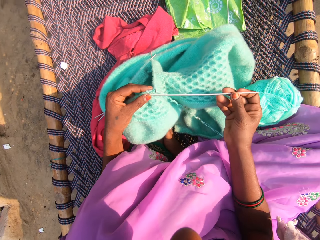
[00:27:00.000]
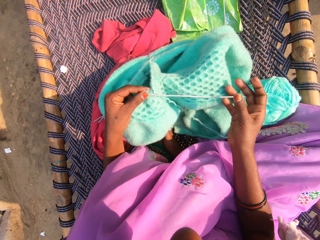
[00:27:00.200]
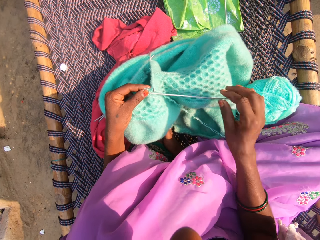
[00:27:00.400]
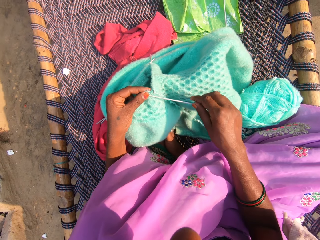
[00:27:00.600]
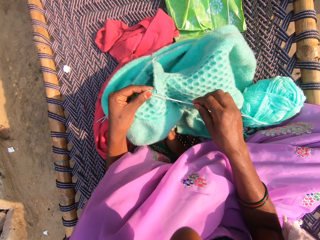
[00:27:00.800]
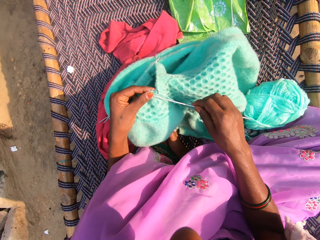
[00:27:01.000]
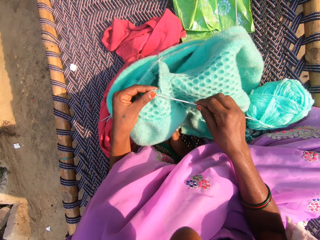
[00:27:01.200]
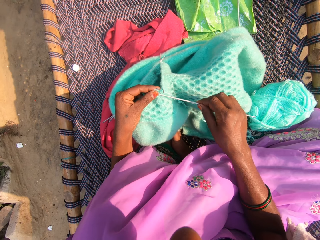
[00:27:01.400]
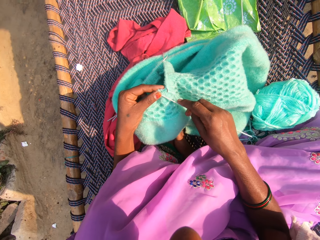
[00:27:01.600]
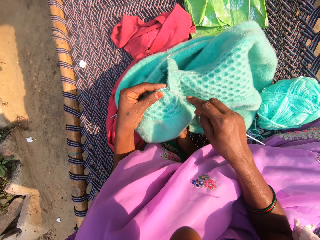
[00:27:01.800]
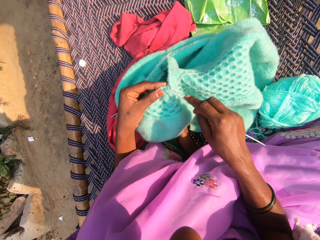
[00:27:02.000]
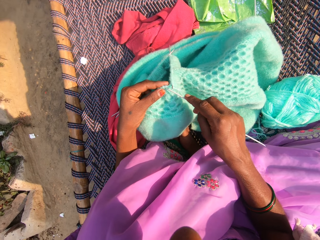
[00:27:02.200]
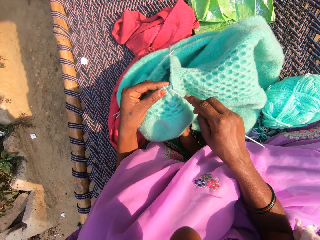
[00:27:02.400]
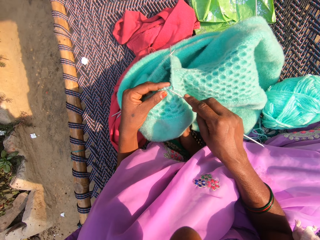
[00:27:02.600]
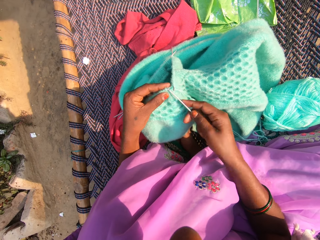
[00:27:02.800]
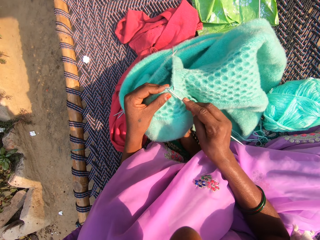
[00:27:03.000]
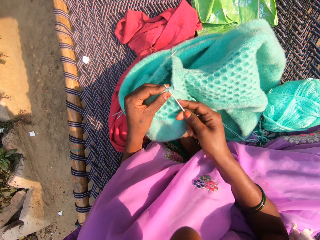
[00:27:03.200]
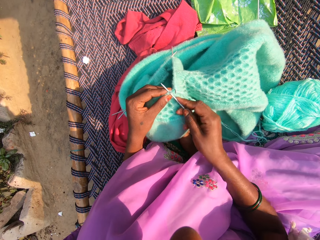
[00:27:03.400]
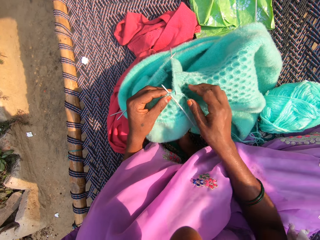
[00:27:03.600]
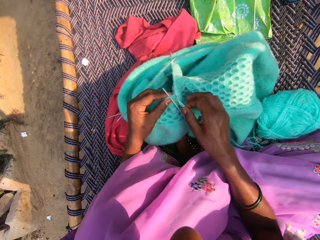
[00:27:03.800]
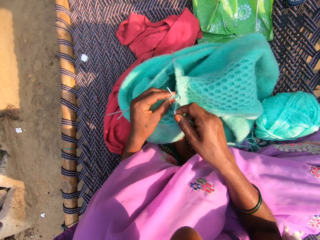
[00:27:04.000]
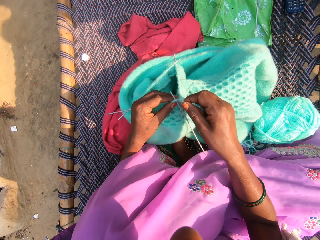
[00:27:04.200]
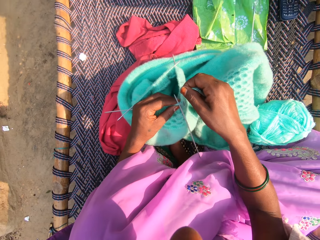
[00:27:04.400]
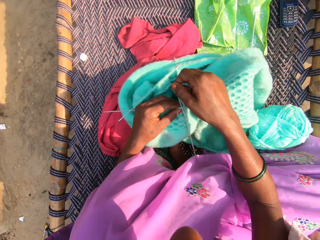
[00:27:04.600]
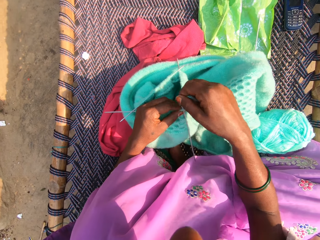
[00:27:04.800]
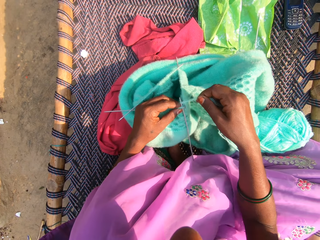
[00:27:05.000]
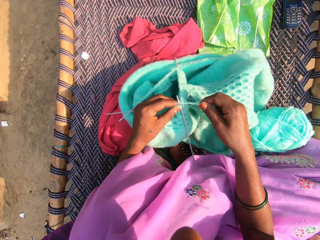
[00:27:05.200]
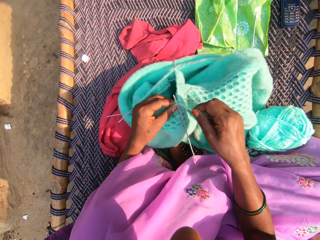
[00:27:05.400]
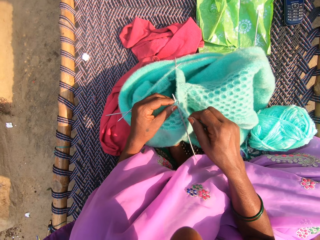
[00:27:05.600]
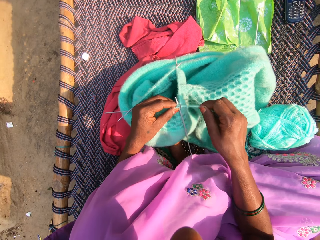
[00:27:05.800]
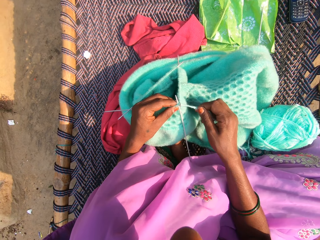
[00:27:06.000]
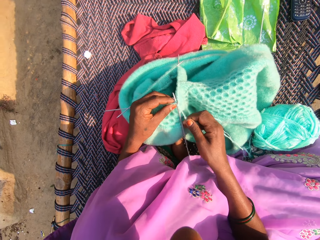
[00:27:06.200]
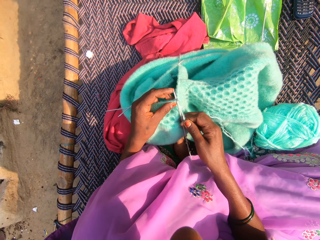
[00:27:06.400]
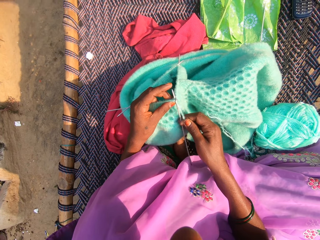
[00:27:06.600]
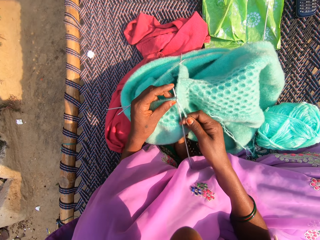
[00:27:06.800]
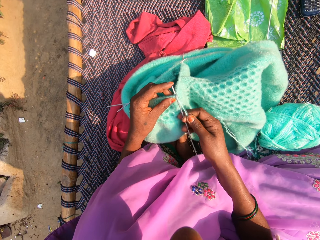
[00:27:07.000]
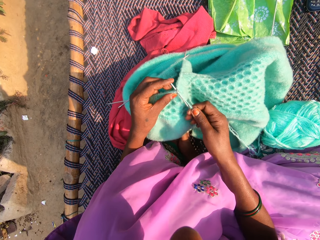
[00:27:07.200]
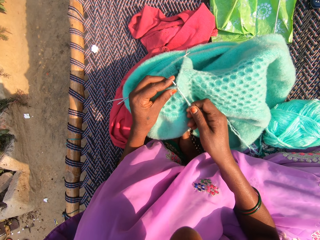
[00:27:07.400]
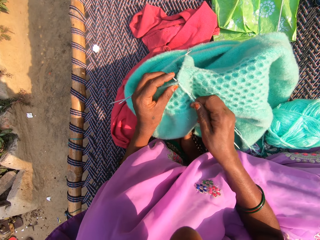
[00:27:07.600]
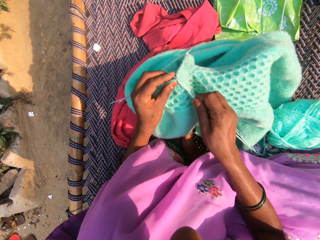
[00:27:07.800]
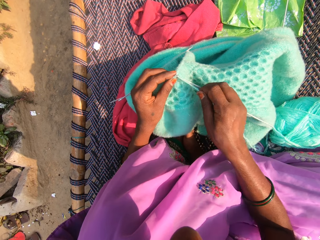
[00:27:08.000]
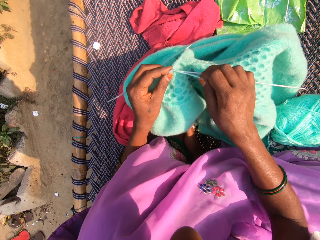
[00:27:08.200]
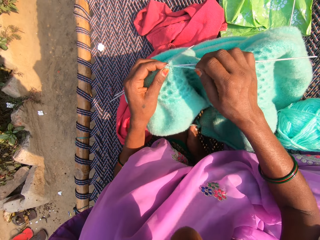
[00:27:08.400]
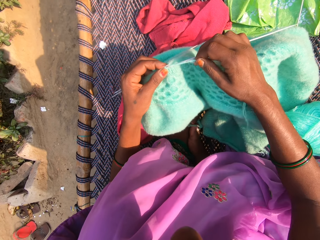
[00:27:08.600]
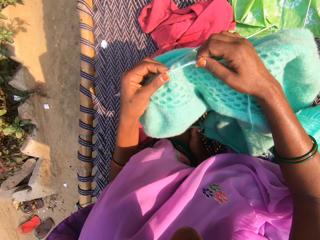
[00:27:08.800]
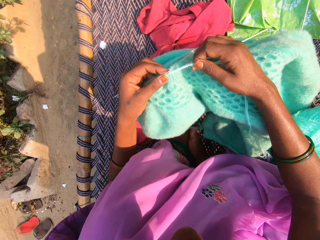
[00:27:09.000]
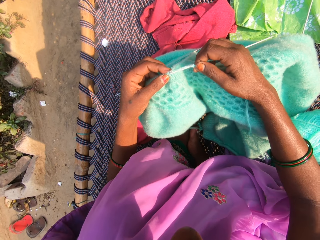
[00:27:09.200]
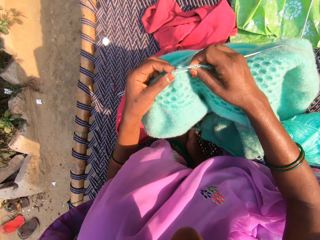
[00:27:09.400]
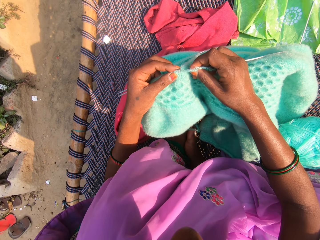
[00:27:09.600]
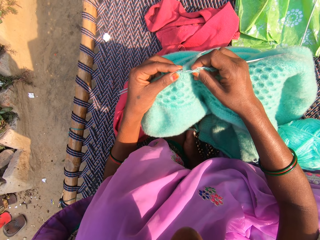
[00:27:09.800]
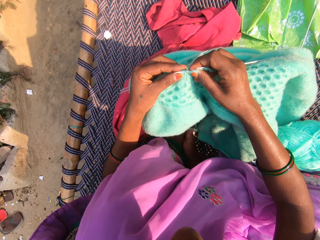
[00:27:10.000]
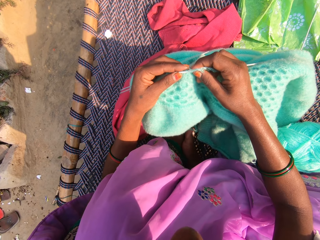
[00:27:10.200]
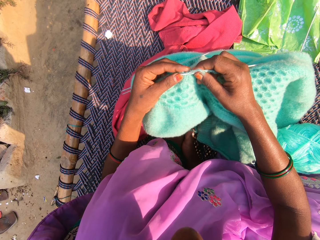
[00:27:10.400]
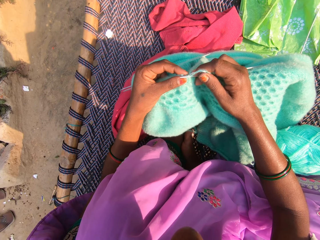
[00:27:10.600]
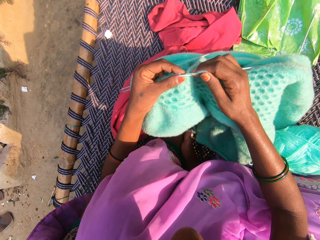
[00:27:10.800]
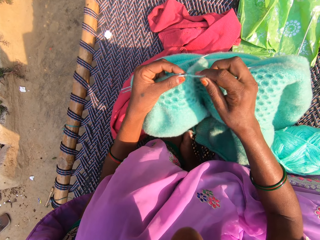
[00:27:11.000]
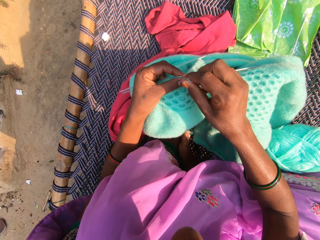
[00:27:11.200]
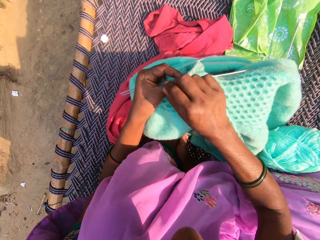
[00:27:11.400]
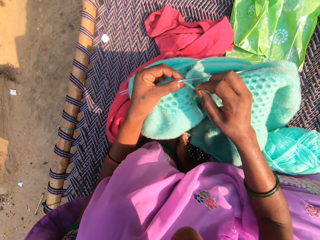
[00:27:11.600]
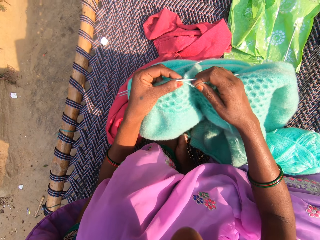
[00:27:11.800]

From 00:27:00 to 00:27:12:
The camera wearer knits the yarn with the knitting pin in her right hand.

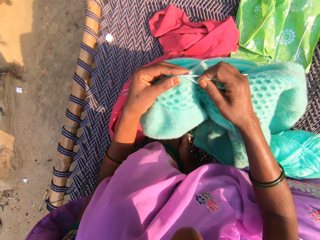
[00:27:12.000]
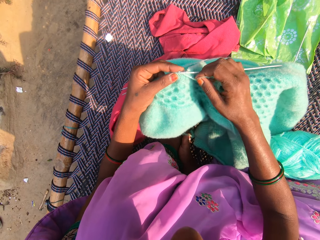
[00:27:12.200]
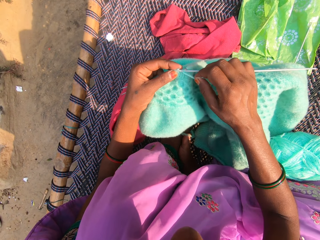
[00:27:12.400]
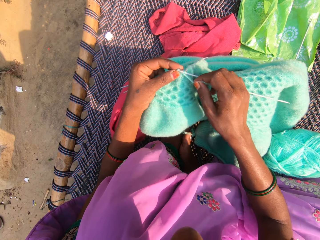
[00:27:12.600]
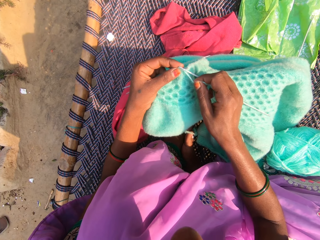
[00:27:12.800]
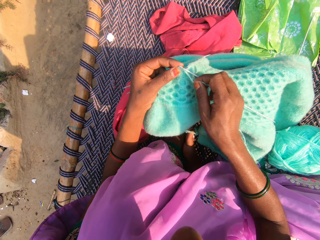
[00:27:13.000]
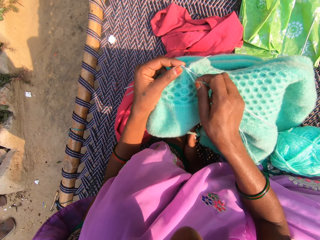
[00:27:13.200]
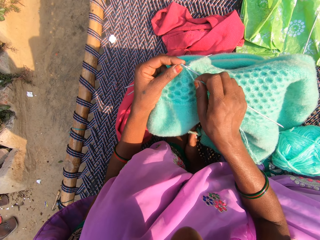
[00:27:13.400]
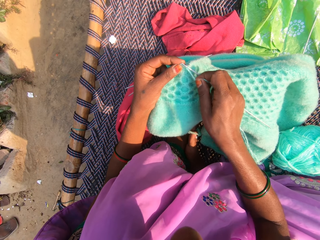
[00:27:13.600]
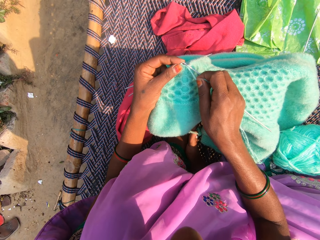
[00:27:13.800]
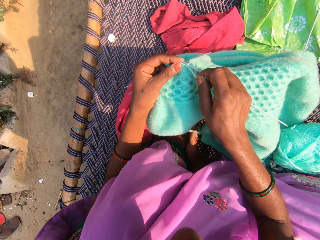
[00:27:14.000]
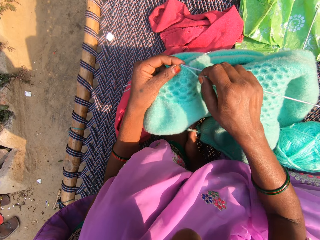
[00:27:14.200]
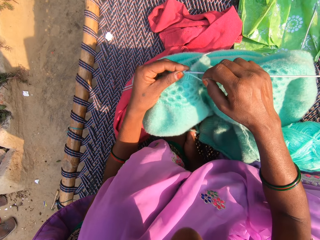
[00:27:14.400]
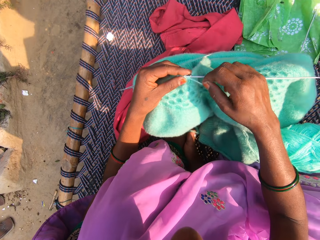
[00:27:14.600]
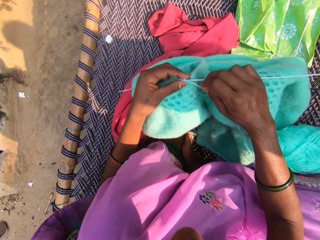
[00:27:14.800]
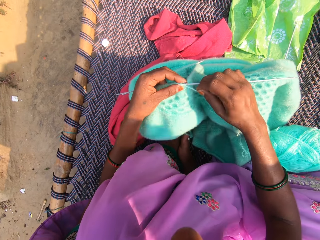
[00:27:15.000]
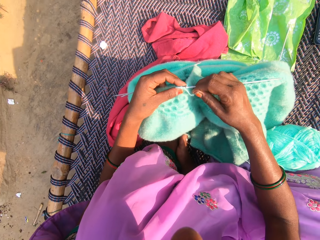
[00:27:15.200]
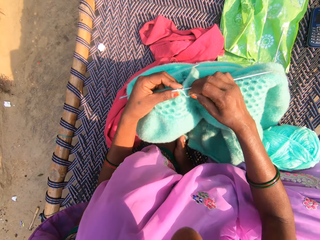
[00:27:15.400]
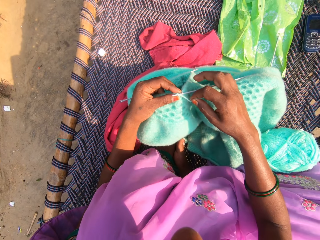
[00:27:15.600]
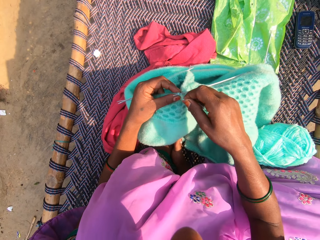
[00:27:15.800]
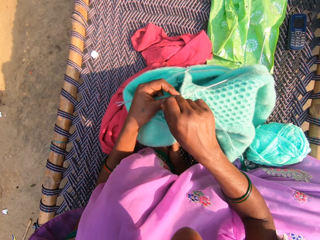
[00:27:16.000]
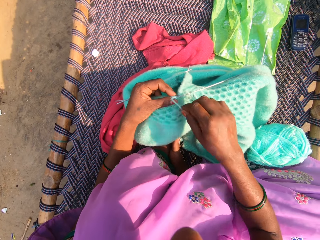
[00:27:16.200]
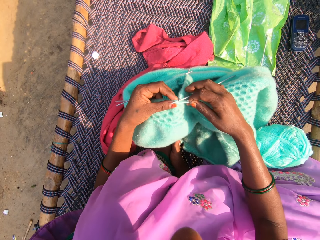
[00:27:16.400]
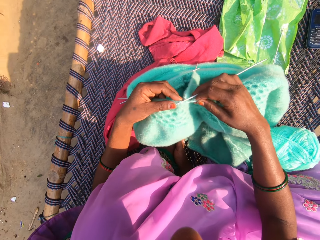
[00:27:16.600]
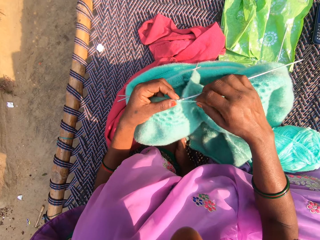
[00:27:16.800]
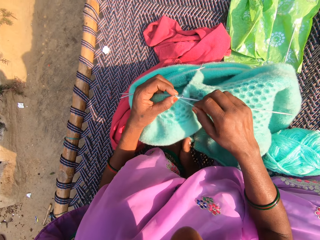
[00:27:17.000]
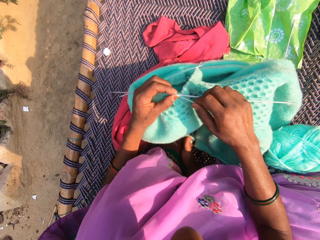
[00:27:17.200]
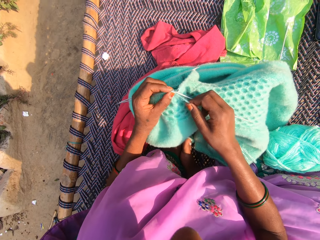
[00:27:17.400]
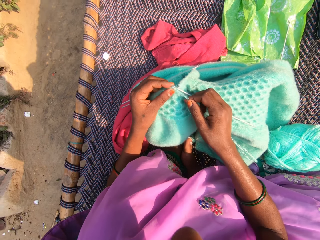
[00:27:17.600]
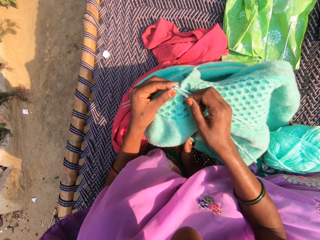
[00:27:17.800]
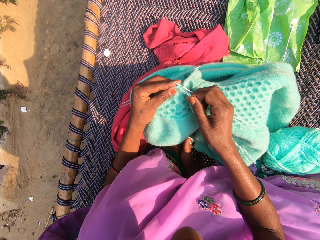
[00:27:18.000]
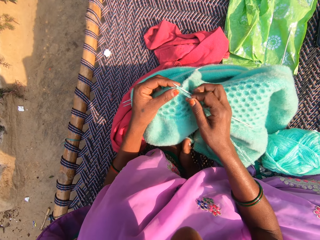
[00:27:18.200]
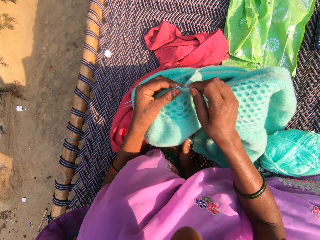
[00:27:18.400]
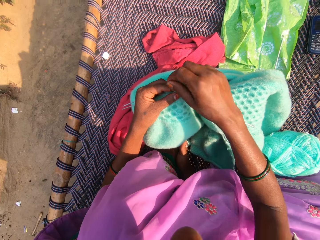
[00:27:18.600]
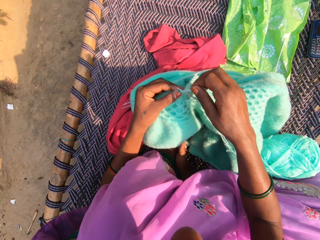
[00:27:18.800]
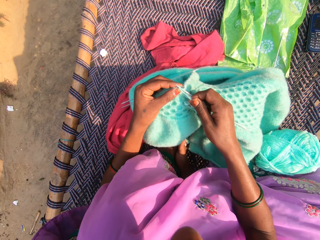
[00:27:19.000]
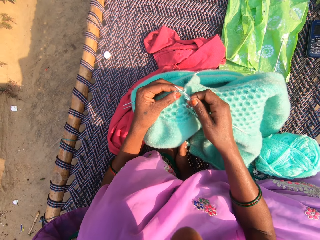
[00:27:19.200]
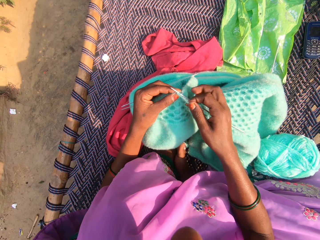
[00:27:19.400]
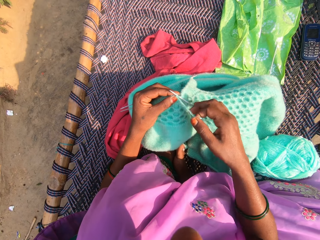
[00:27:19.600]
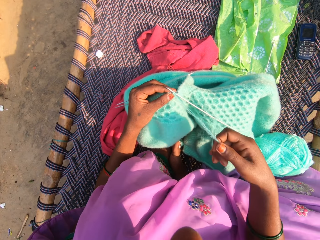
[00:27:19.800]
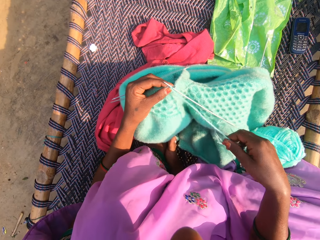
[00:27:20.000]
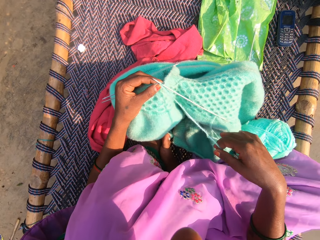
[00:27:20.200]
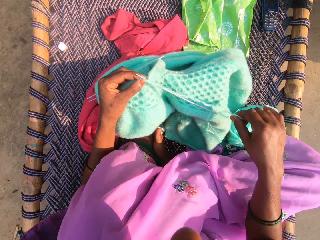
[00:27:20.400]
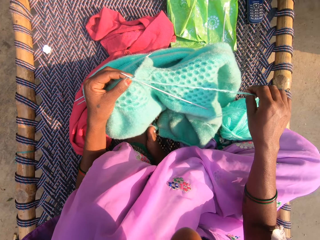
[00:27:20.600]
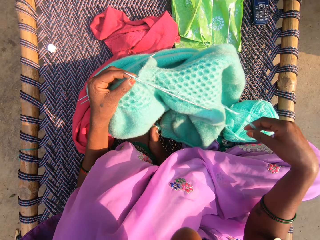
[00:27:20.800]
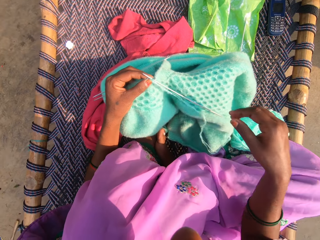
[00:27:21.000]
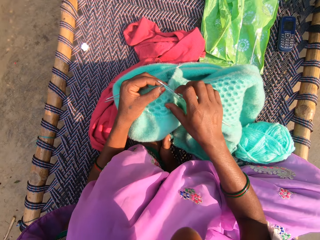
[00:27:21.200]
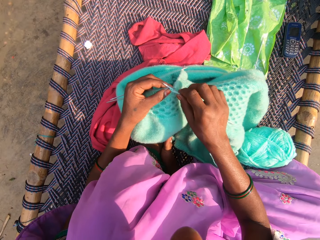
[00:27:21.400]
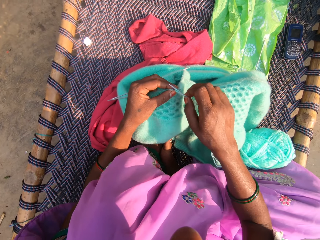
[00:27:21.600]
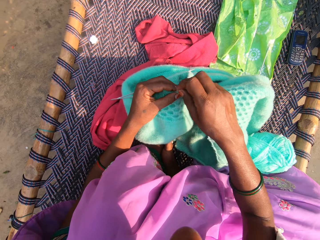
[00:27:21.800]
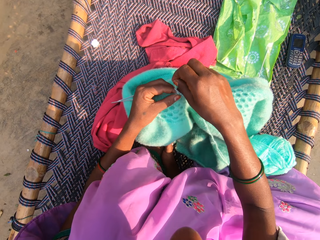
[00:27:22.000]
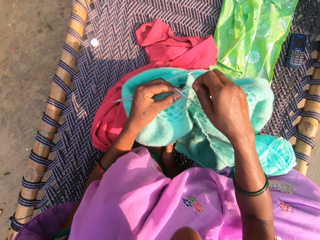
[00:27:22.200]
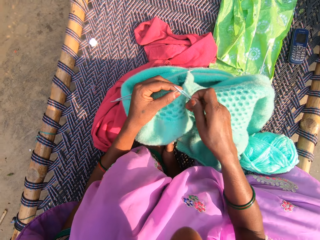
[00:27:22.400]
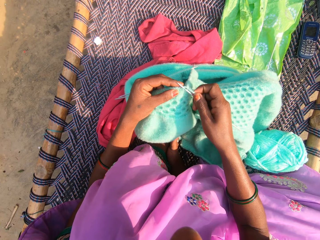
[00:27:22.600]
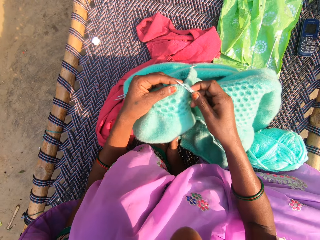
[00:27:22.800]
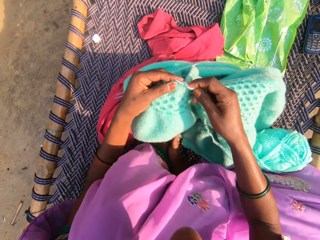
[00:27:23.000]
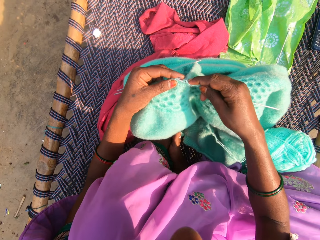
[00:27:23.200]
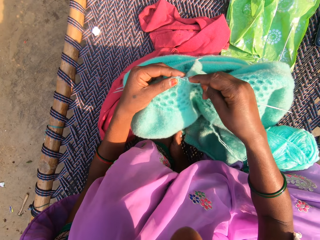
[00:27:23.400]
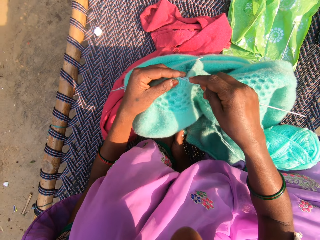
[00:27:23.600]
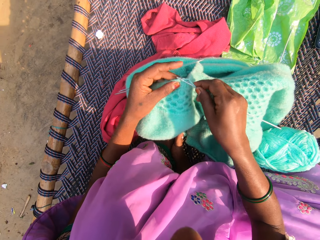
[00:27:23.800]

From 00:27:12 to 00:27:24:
The camera wearer knits the cloth. They stretch the string. They roll the string on the knitting needle.
